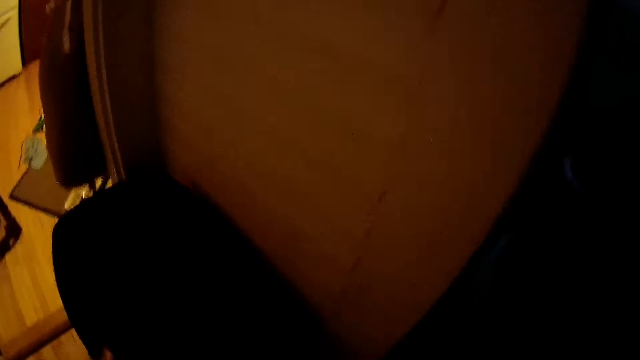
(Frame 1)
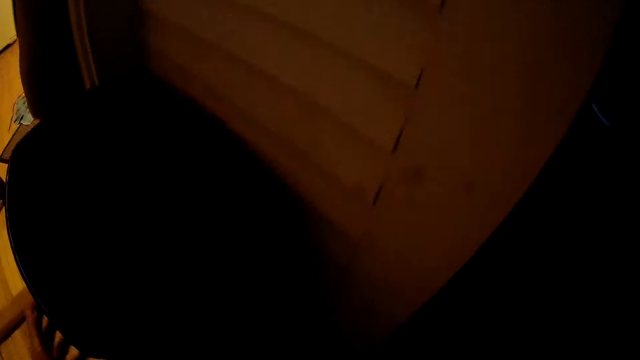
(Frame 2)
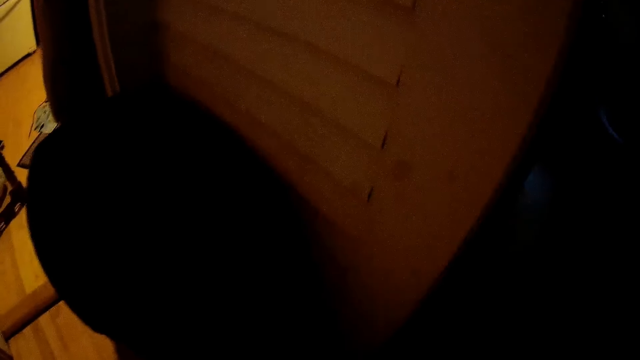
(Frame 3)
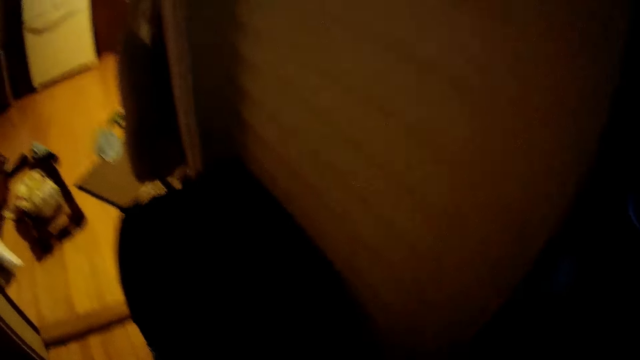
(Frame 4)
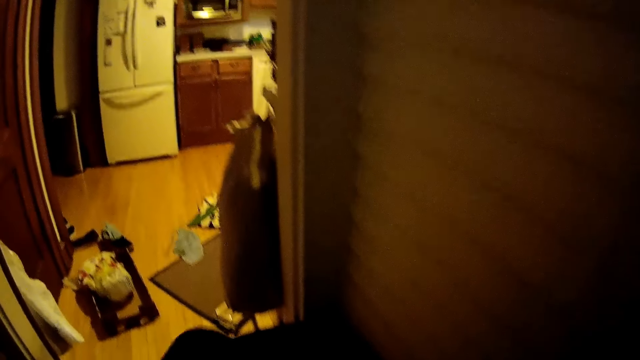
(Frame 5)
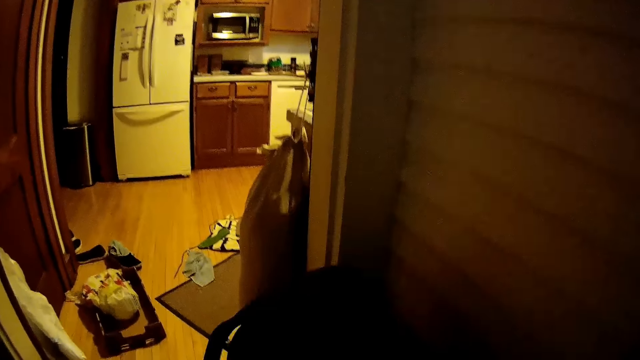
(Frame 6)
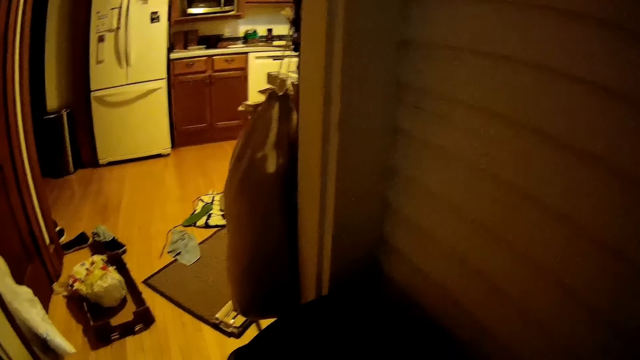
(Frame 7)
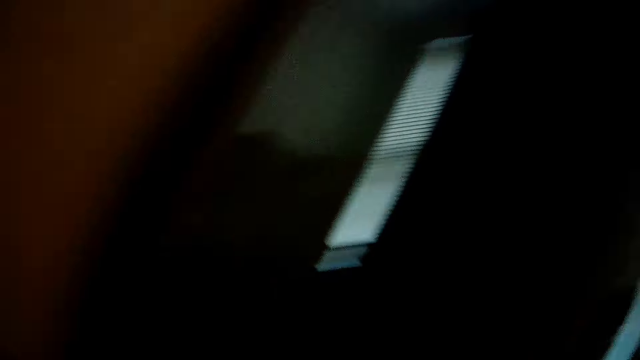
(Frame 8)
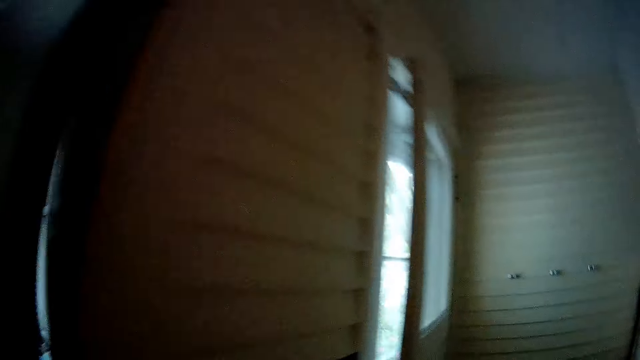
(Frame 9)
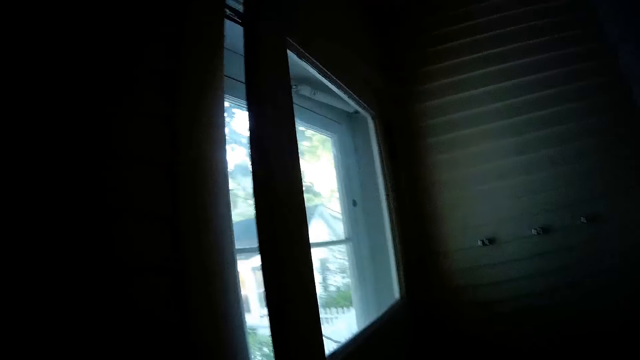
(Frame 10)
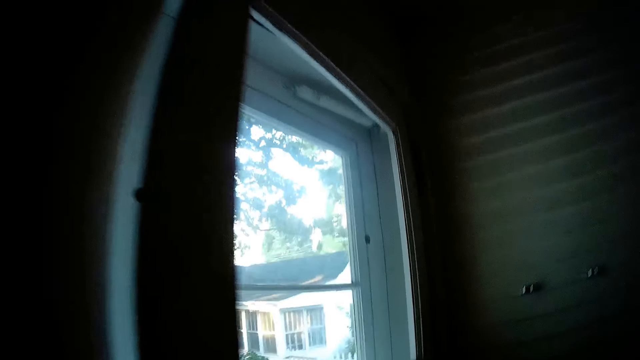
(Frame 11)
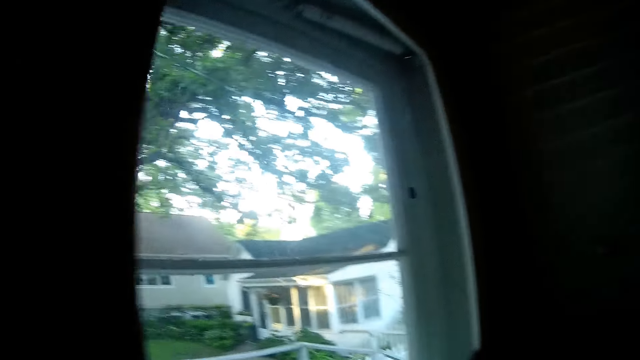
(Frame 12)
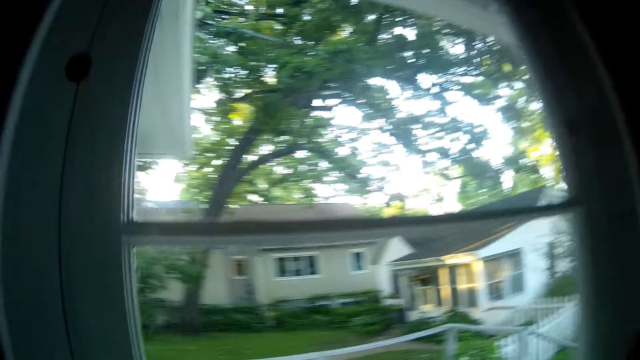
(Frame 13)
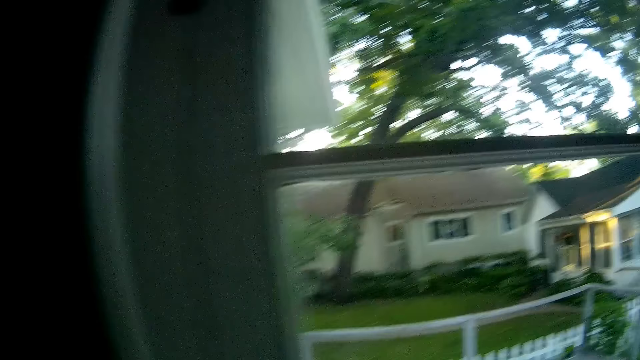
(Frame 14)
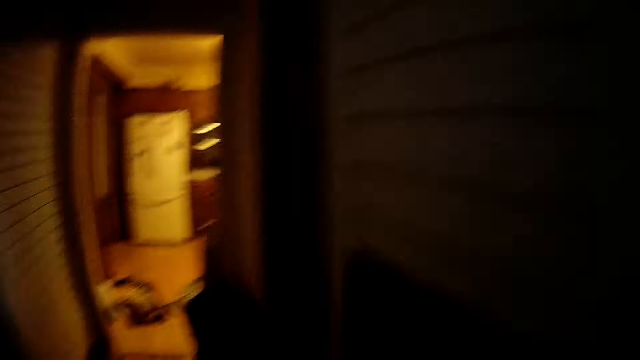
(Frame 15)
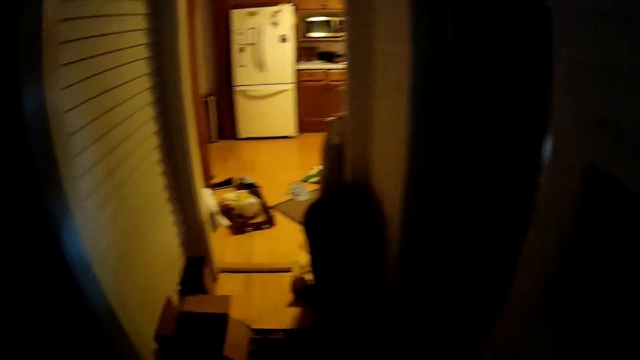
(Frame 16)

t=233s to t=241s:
The camera wearer opens the trash bin. They close the trash bin and walk around the house.

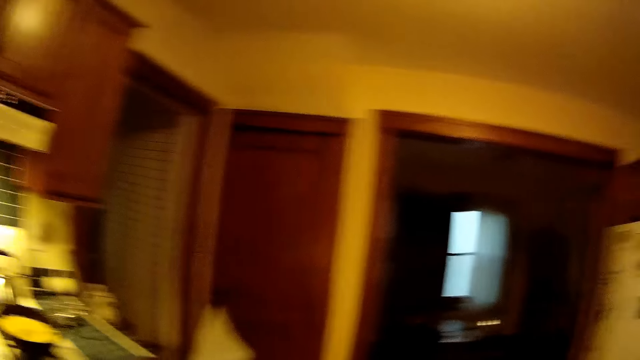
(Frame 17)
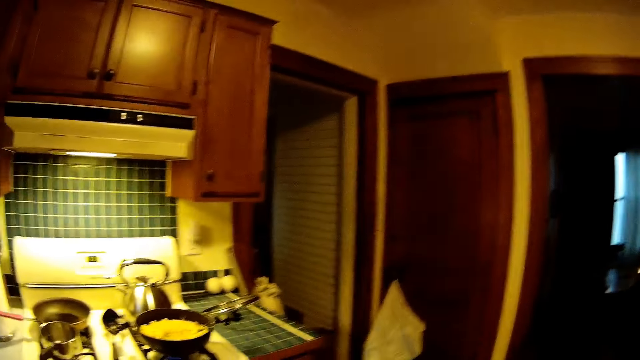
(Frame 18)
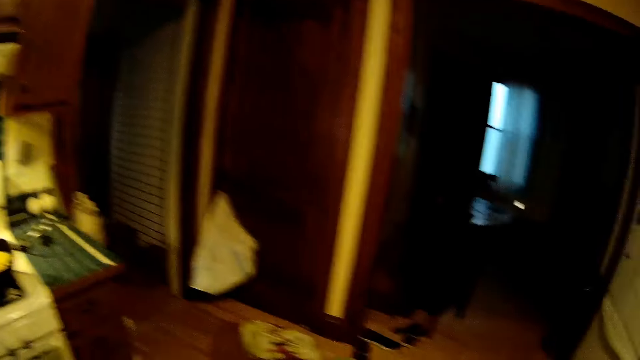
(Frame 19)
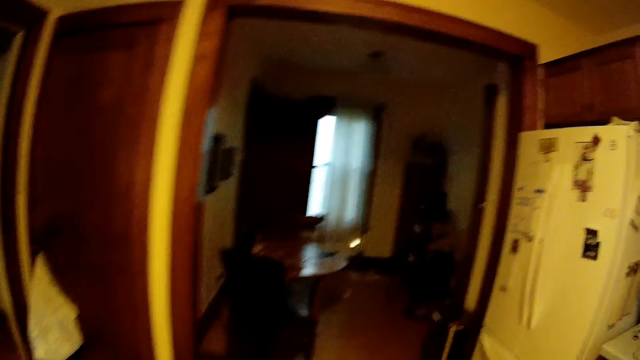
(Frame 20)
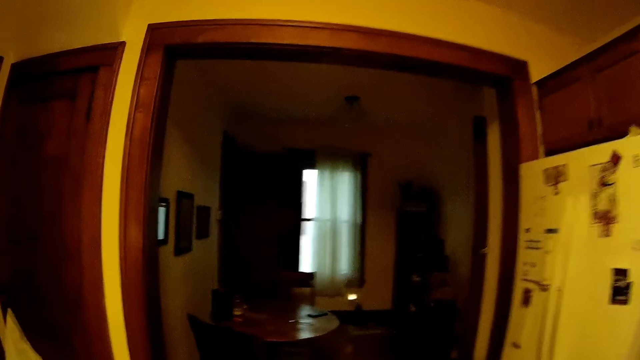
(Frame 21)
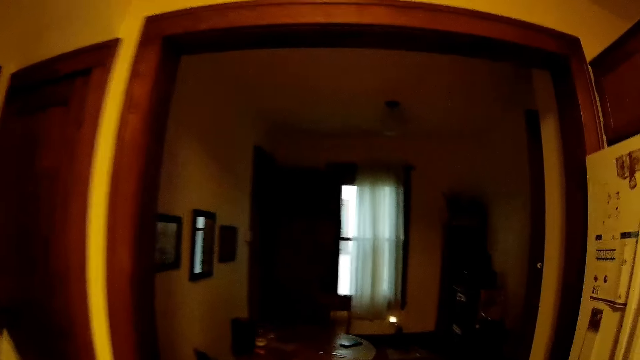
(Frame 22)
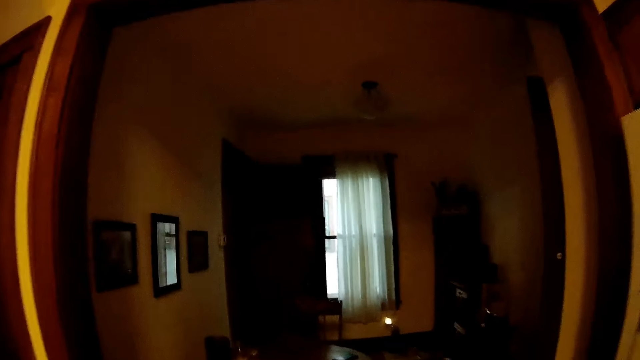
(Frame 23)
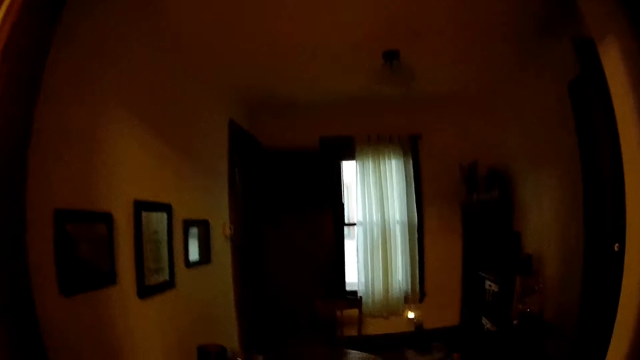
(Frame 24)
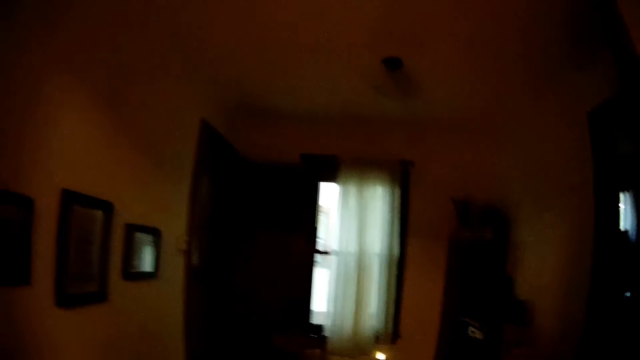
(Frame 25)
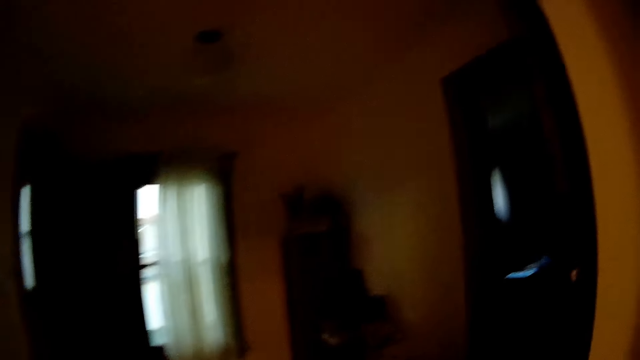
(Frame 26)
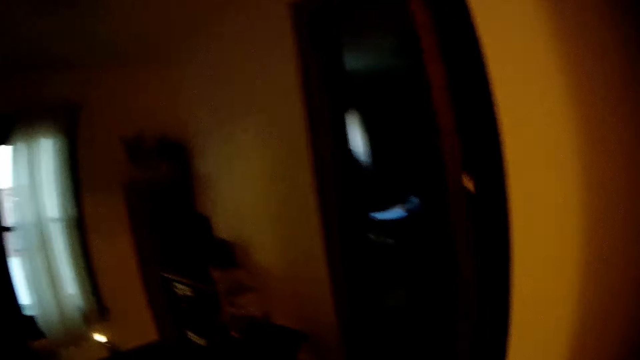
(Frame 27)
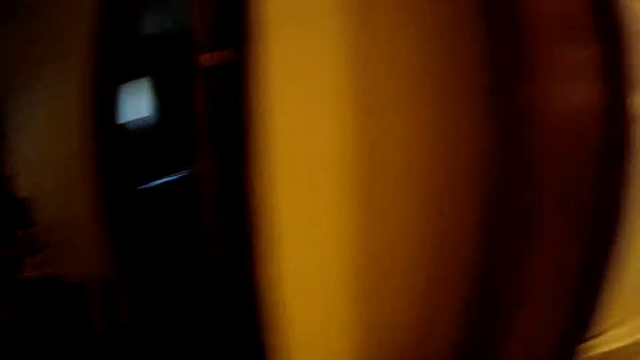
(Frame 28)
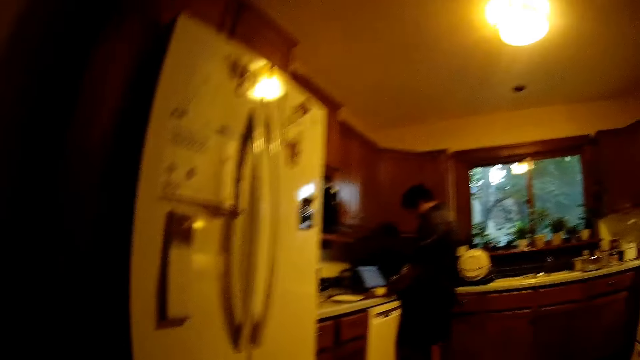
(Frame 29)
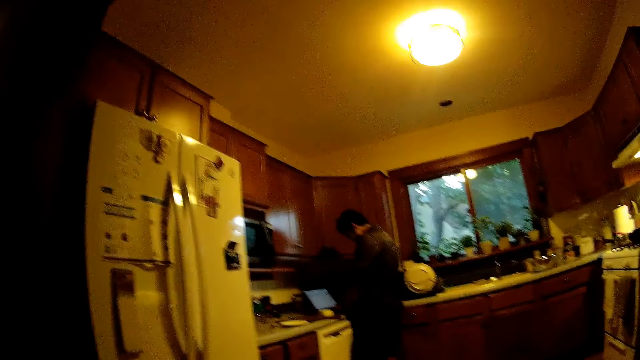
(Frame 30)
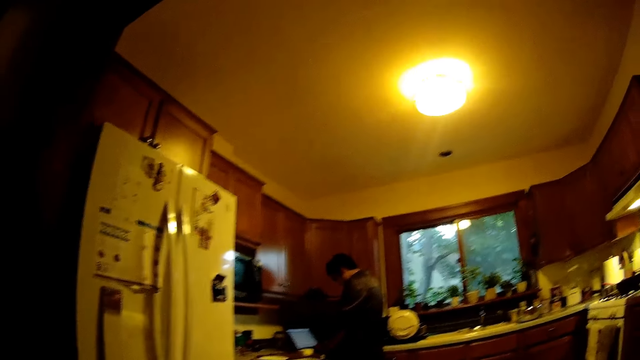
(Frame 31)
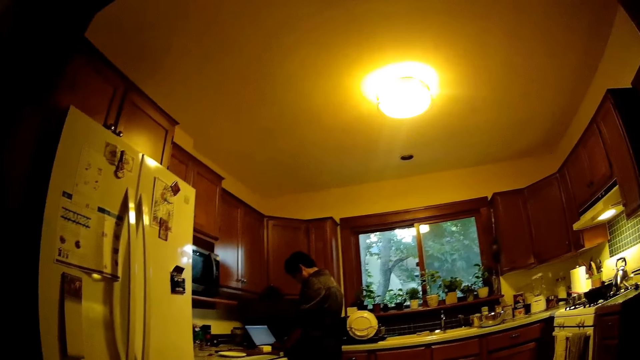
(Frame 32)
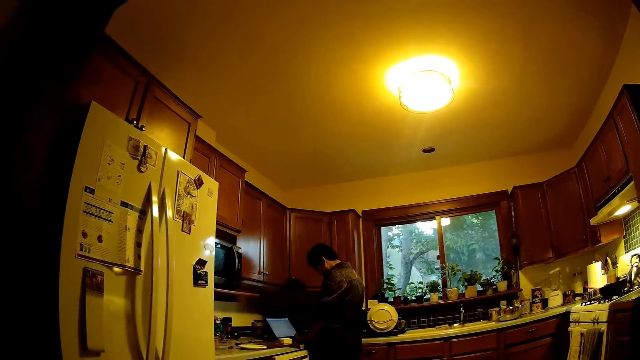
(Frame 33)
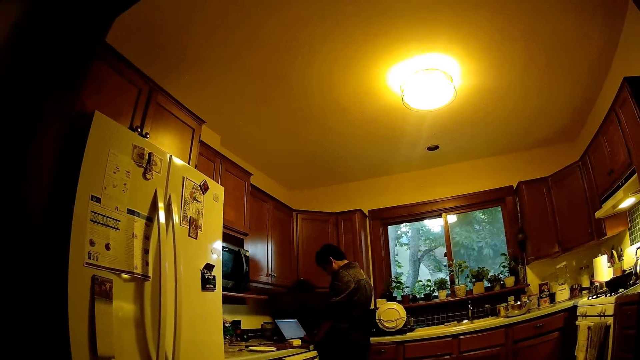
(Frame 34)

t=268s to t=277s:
The camera wearer walks around the kitchen. They turn around and talk to a person.

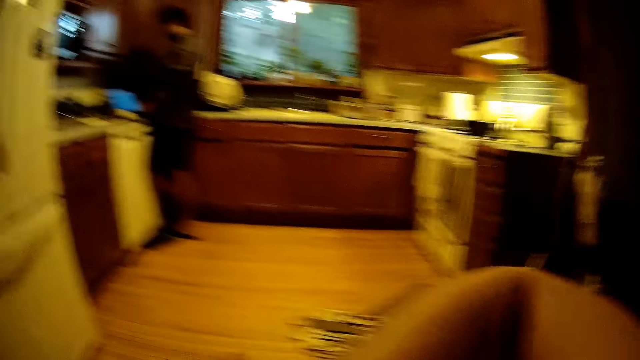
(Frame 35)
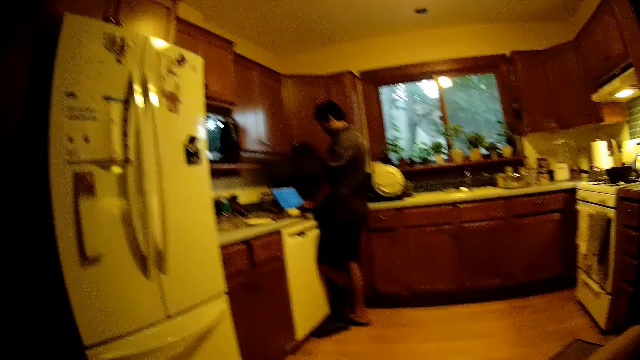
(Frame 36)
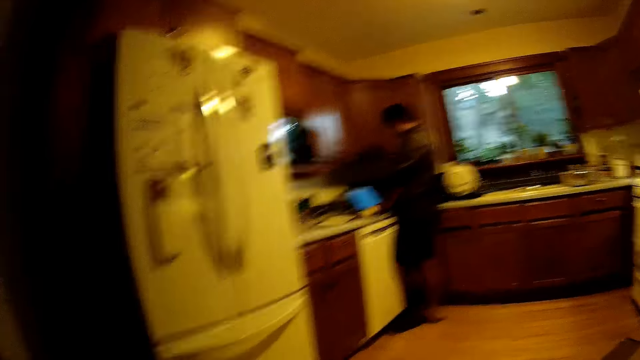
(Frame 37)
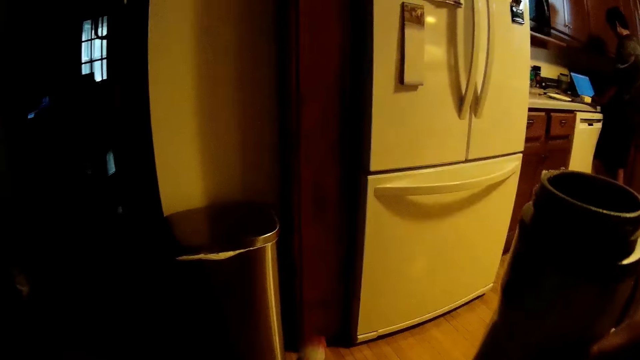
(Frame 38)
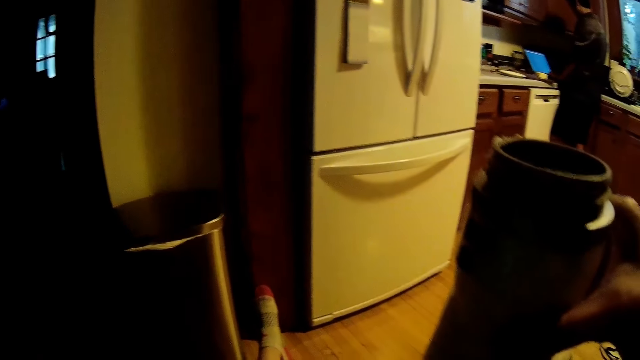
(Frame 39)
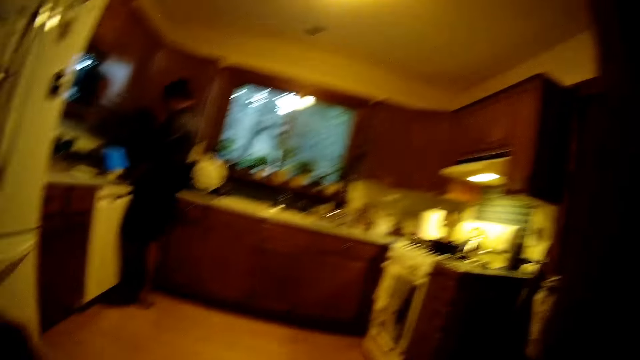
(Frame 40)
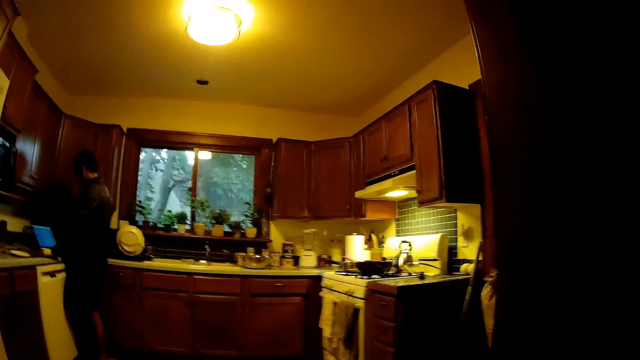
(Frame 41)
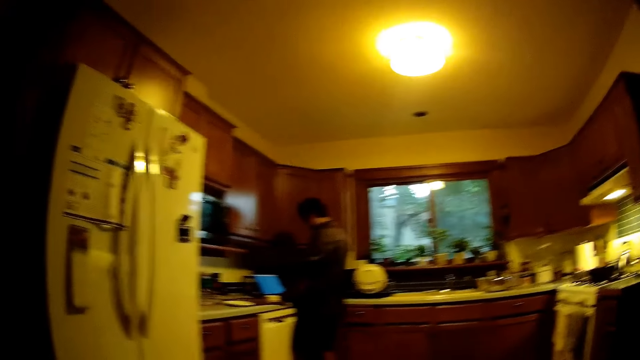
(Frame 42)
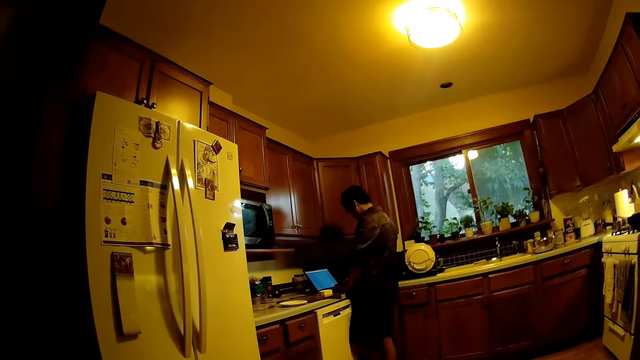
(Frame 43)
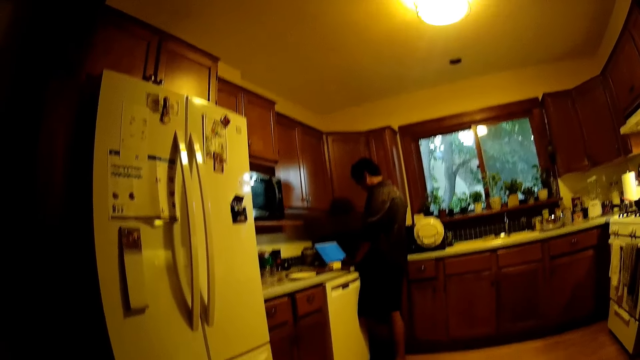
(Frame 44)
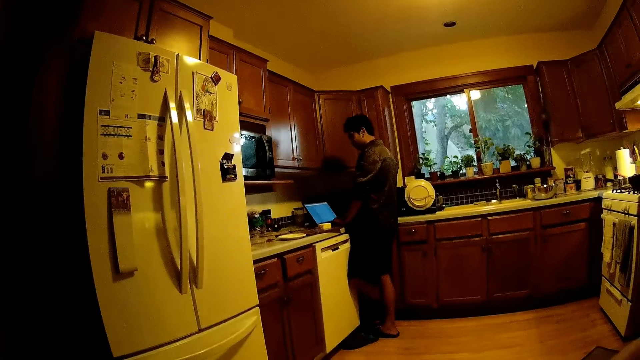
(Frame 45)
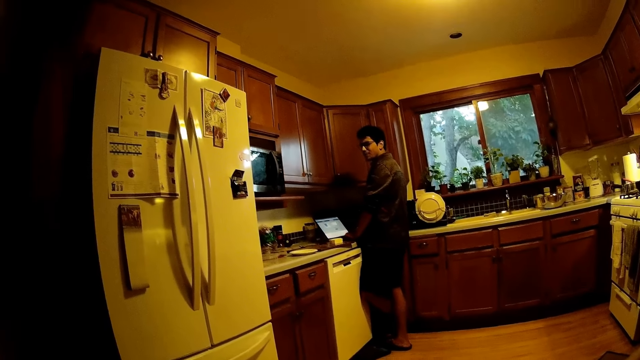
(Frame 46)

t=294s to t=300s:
The camera wearer looks around the room. She holds a cup in her right hand.
